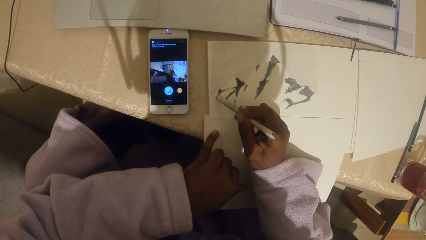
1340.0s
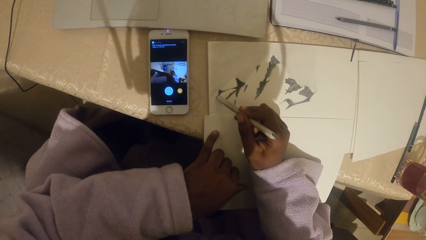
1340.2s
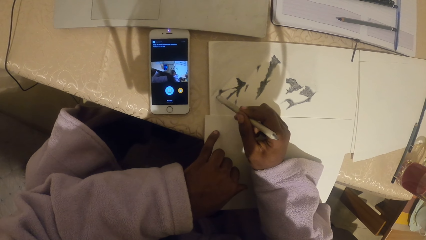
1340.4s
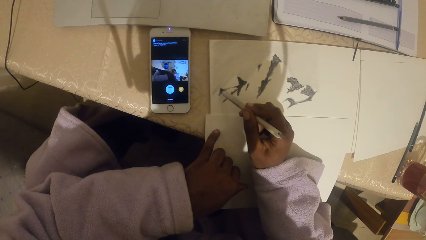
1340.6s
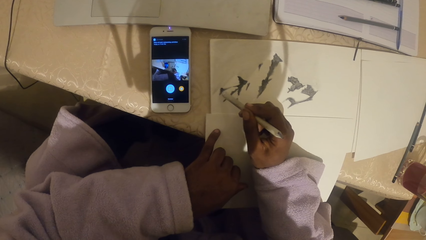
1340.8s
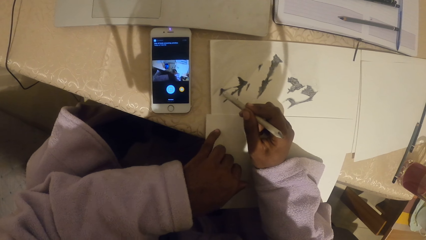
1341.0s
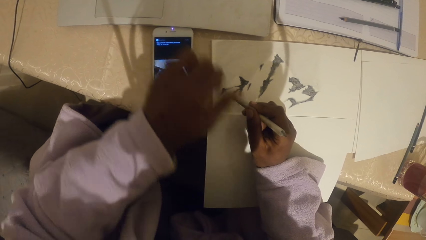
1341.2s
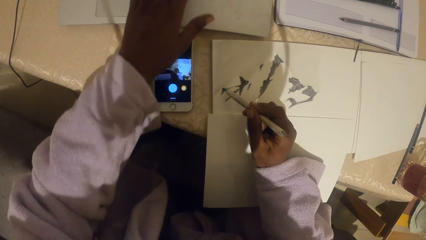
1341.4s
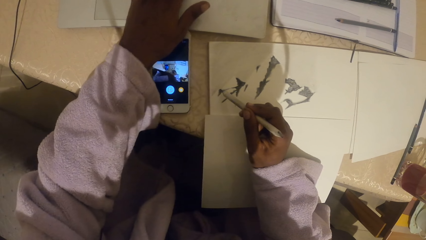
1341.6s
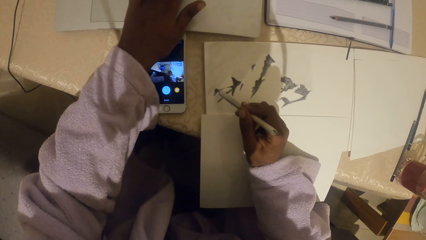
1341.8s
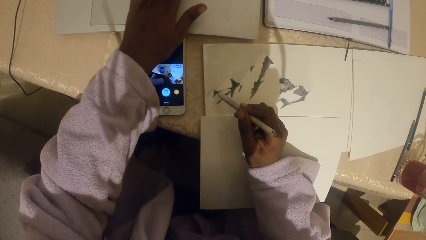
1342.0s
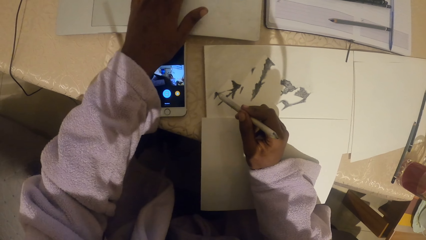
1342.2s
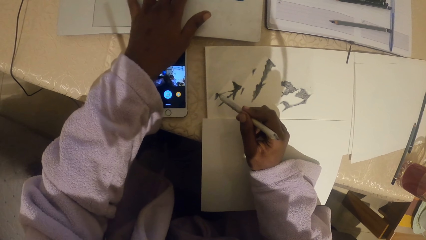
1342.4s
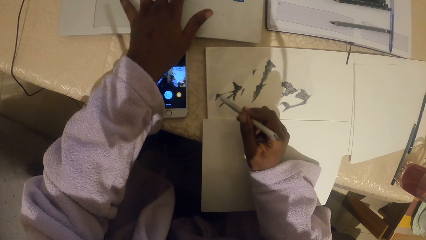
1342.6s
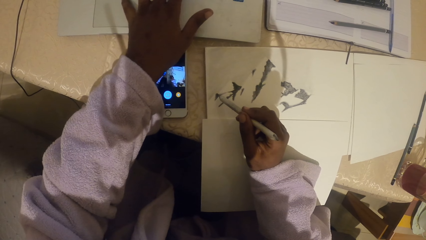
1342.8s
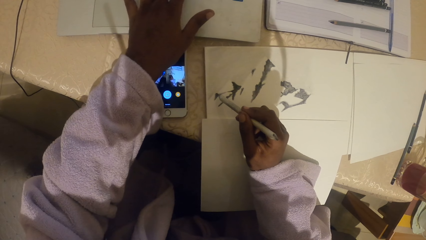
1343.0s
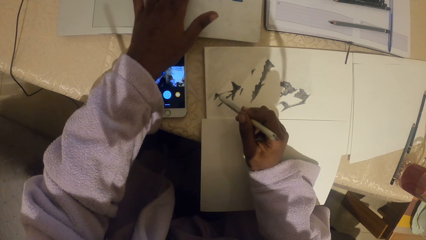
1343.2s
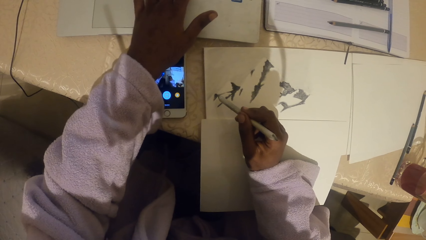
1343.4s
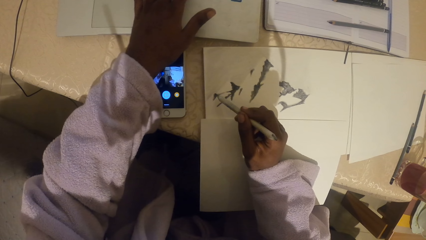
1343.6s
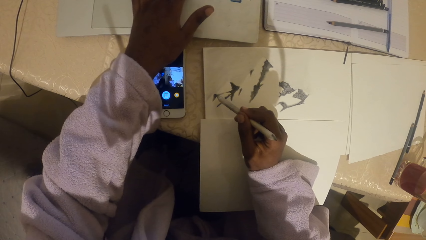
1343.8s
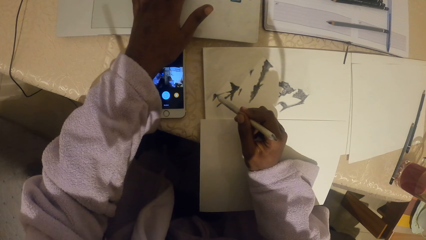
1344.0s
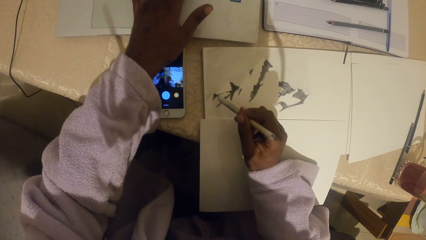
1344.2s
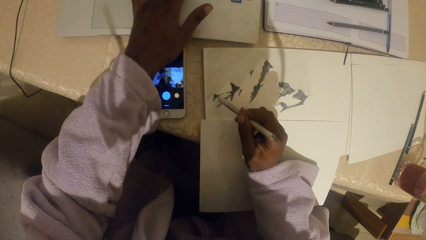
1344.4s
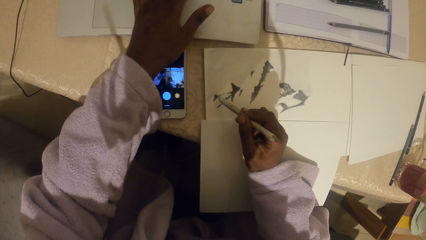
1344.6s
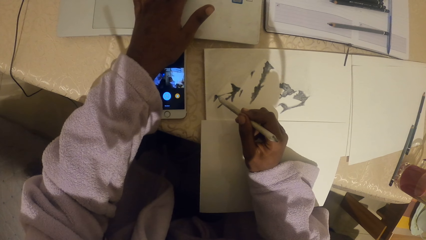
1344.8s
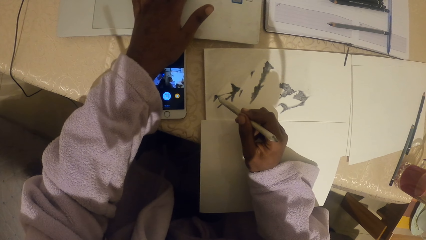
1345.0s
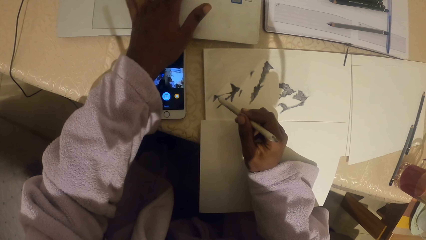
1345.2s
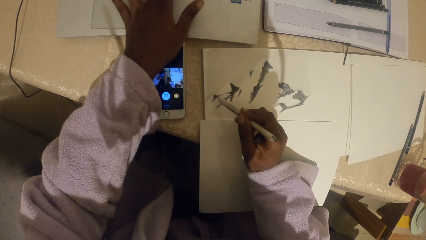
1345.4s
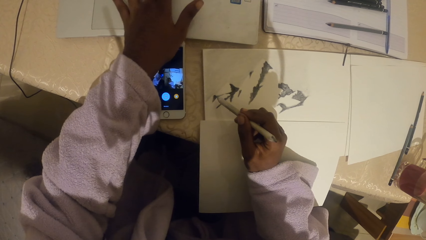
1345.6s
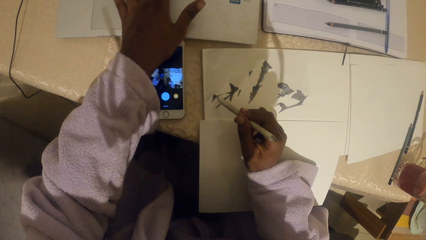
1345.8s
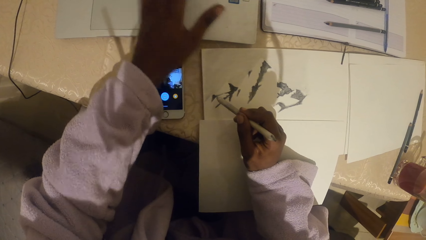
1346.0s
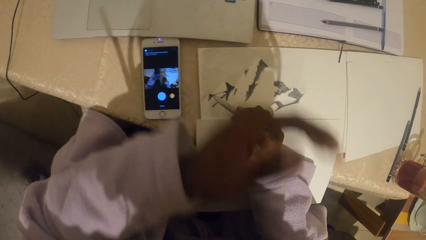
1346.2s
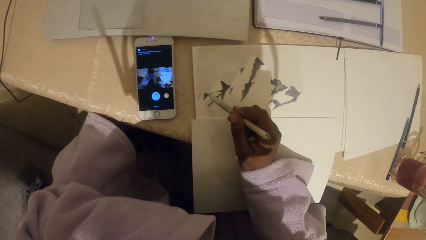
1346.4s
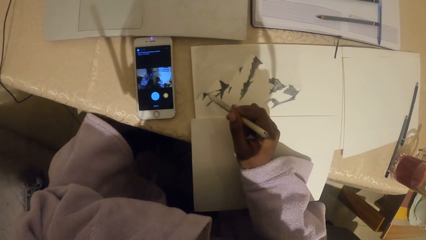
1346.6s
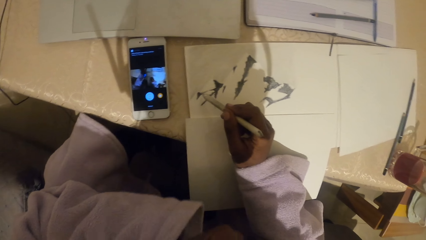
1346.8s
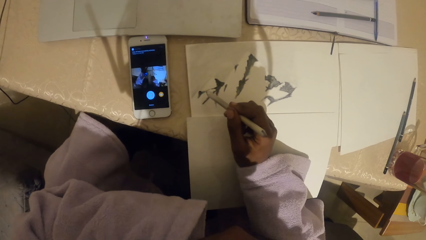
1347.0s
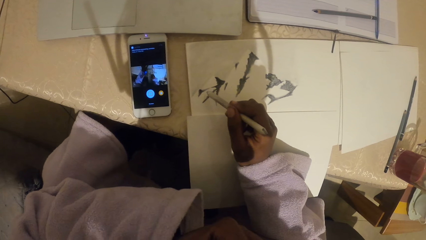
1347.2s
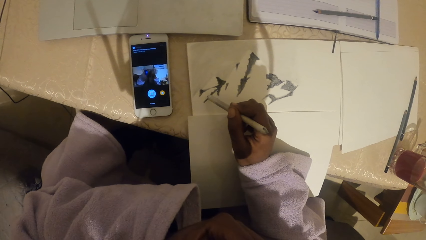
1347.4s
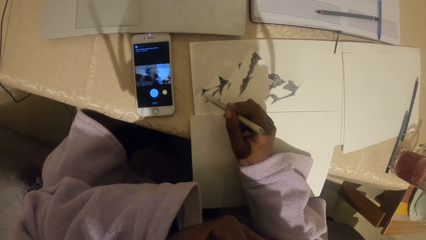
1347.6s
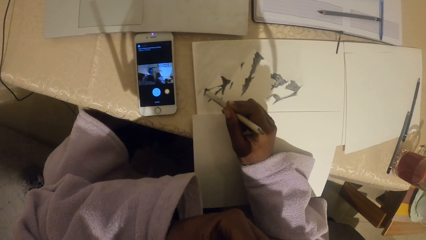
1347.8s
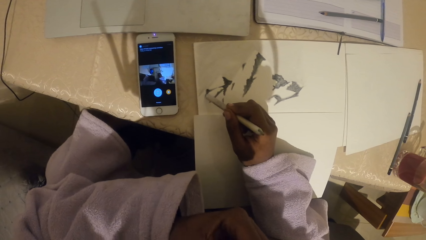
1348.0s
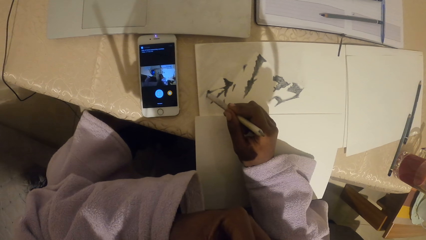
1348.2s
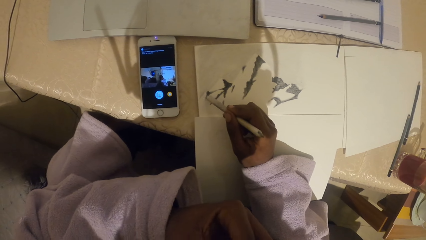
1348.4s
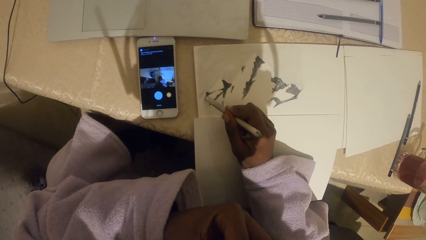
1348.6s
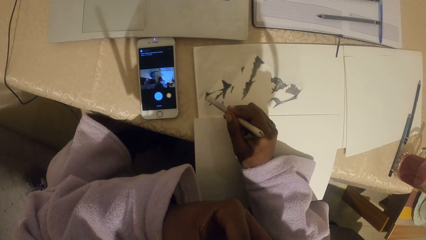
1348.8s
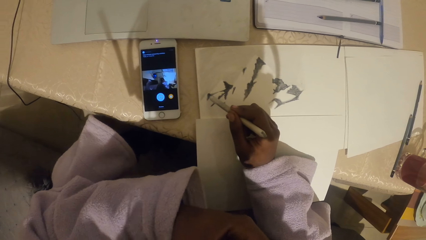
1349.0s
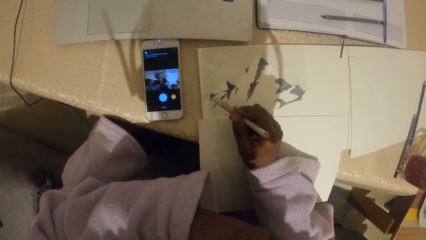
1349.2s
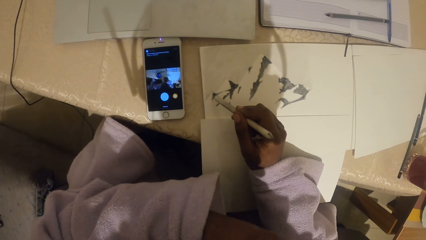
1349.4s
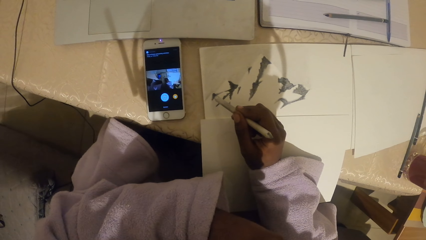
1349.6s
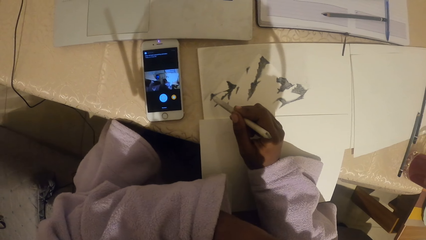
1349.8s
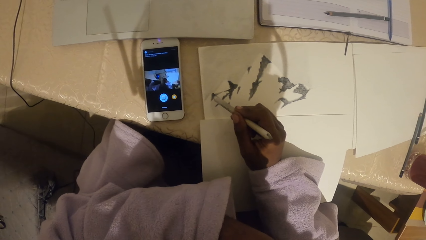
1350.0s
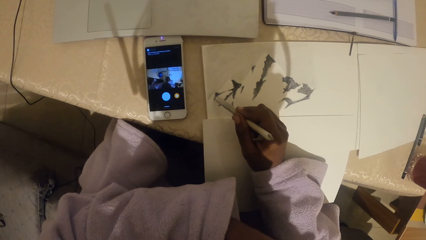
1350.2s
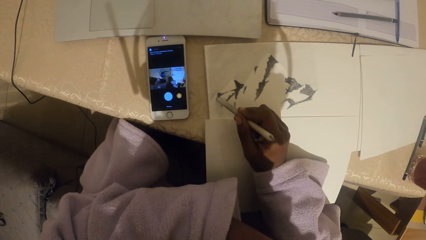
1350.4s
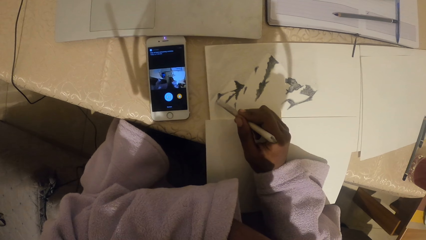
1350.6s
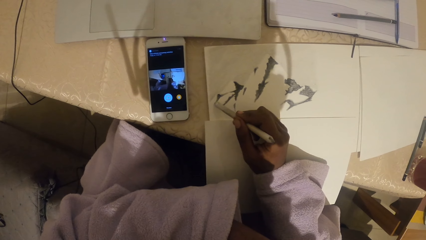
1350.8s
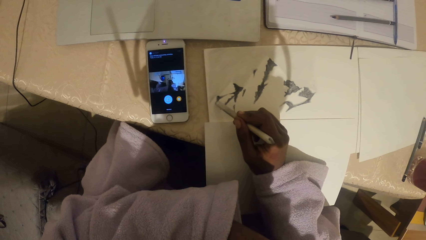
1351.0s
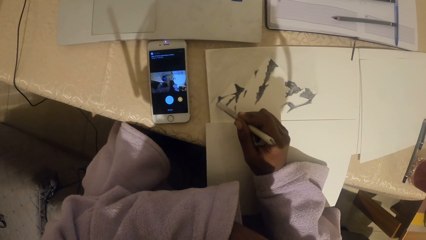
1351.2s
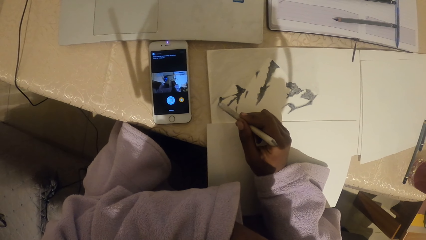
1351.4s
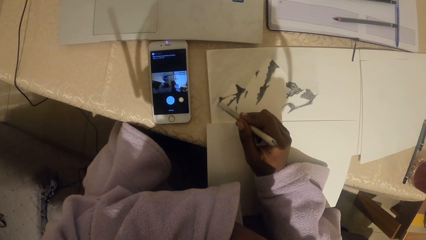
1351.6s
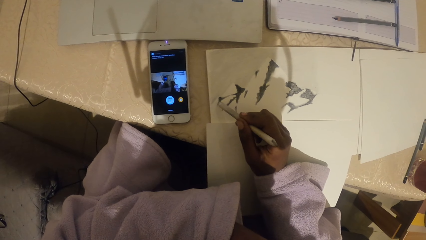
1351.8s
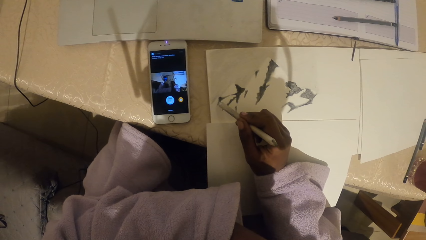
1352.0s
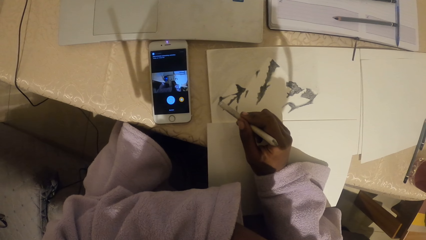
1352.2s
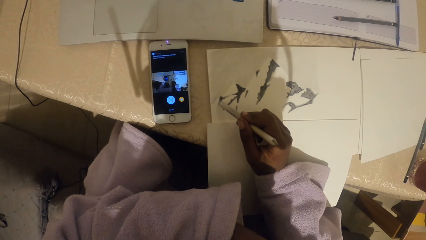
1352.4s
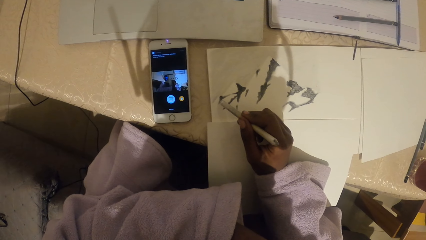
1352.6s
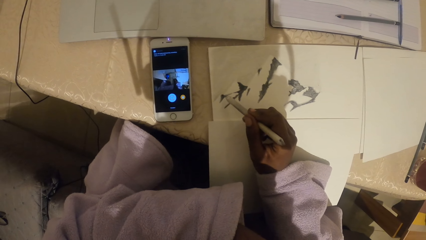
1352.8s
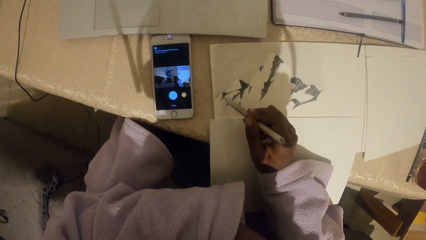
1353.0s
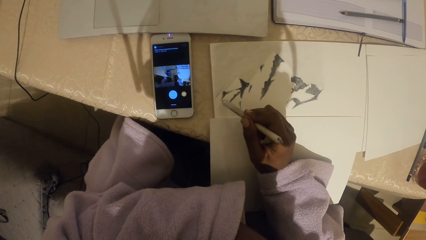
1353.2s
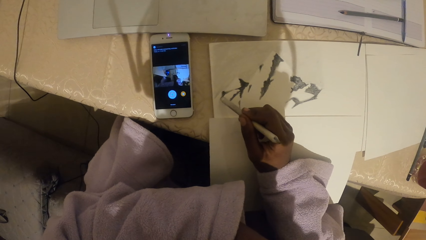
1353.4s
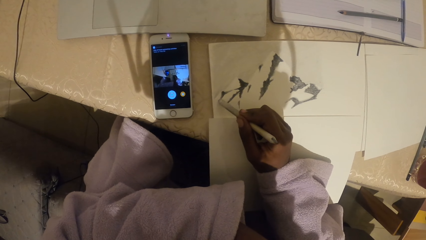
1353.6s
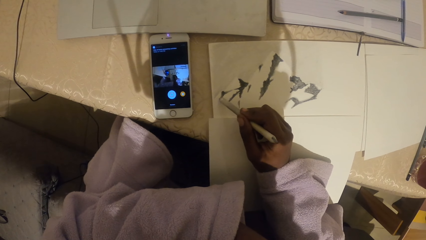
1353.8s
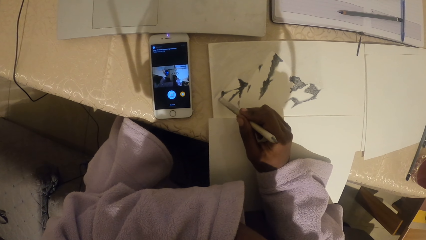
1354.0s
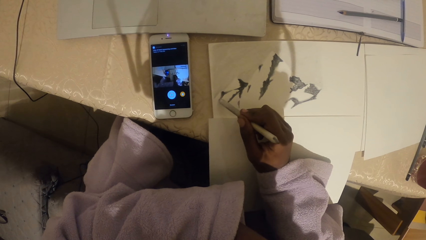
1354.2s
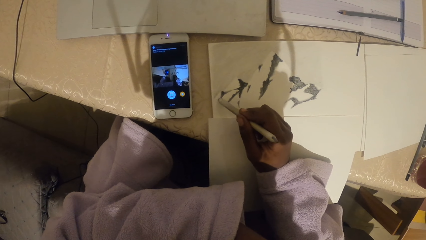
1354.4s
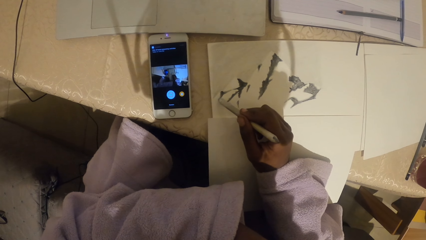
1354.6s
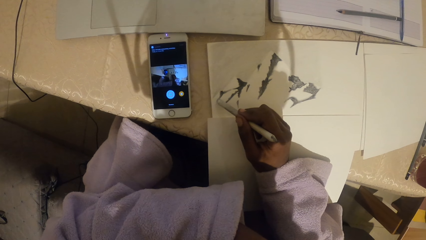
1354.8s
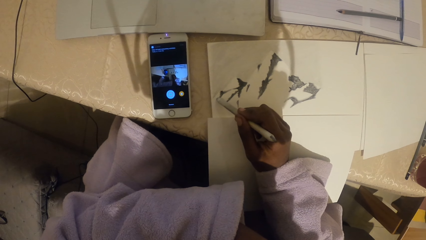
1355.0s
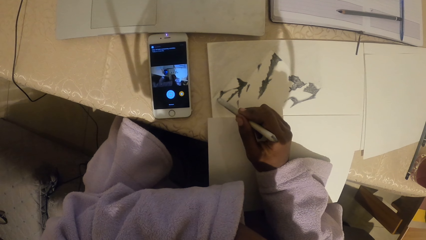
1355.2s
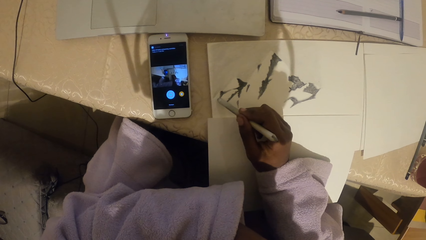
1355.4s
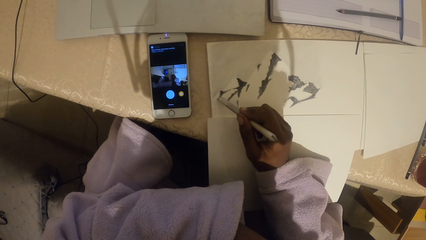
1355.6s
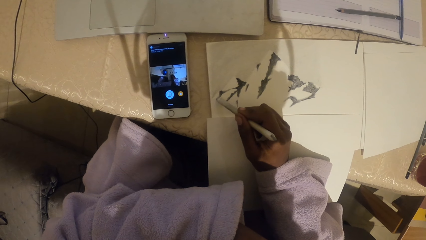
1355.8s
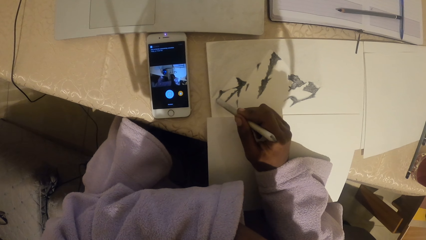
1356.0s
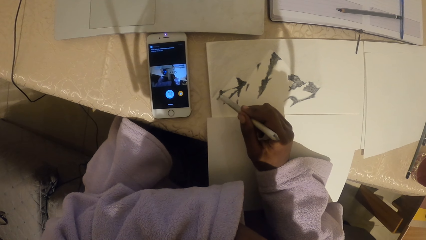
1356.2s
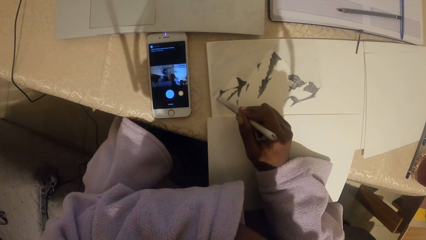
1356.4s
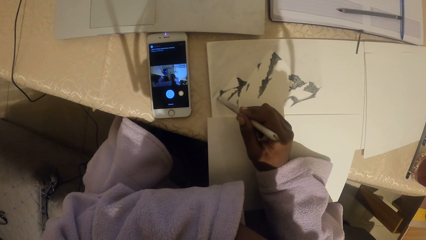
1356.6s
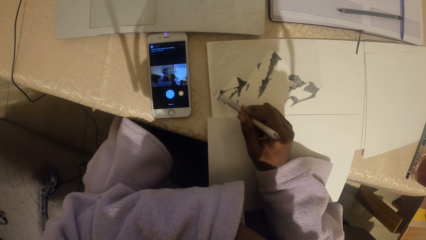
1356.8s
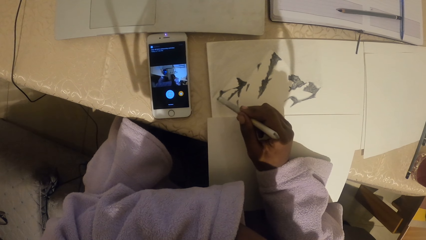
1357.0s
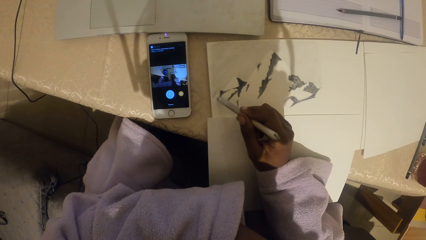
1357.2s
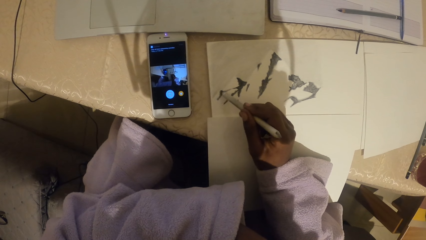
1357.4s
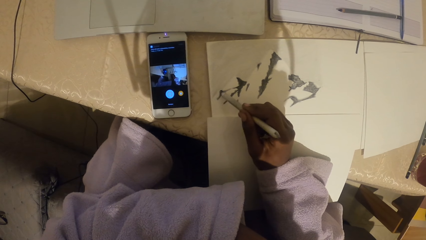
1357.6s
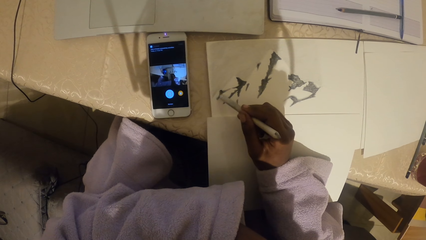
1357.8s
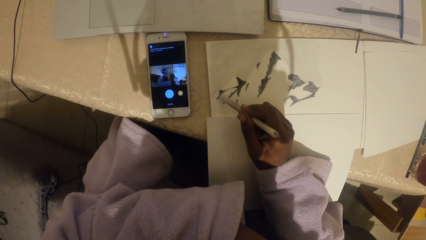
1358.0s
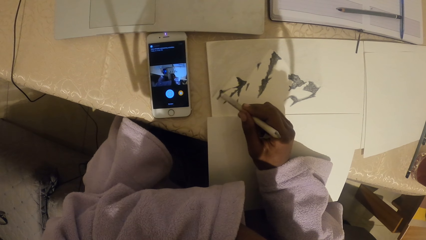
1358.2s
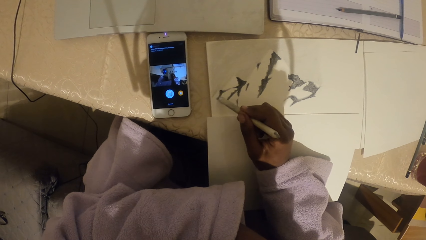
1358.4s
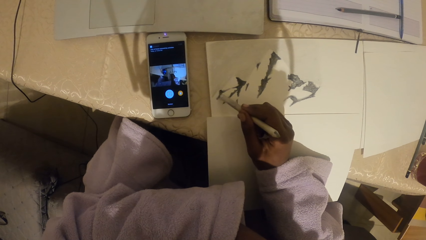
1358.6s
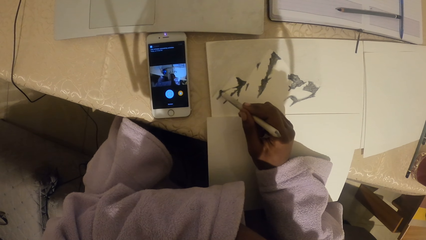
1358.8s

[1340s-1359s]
The camera wearer operates the laptop. They touch a book. They wipe the face with the hand. They paint the sketch on a piece of paper with the marker pen or pencil.
